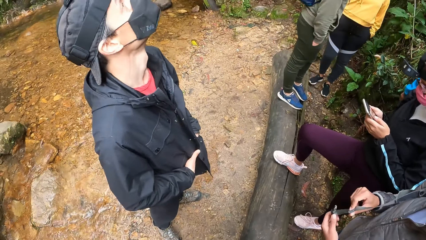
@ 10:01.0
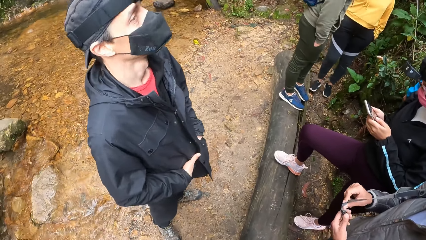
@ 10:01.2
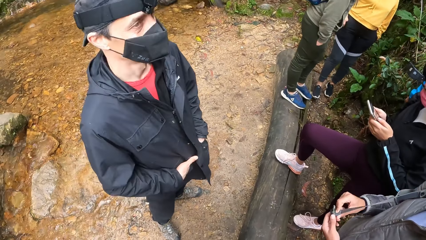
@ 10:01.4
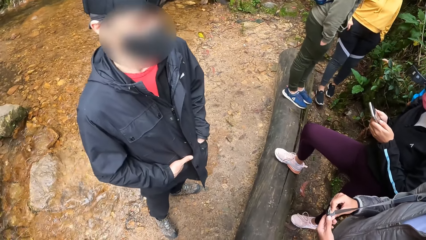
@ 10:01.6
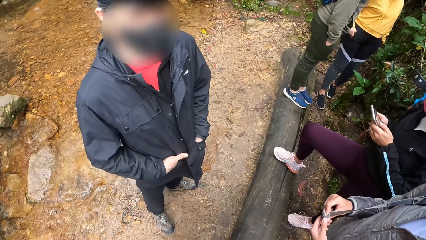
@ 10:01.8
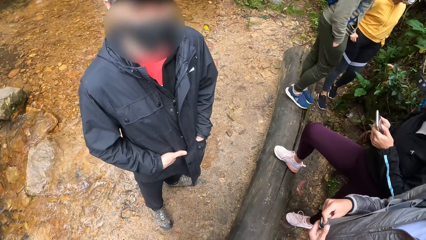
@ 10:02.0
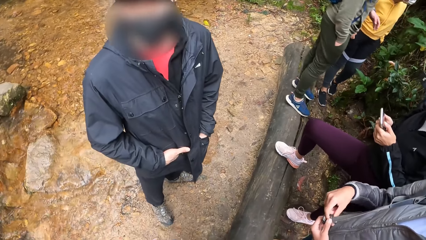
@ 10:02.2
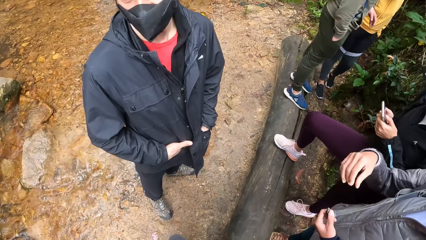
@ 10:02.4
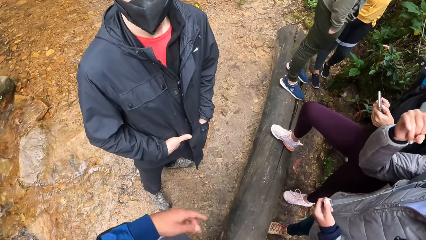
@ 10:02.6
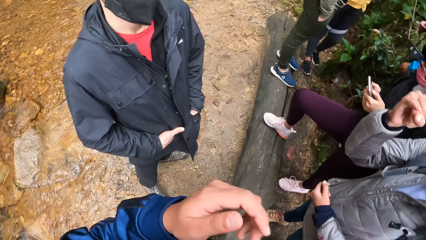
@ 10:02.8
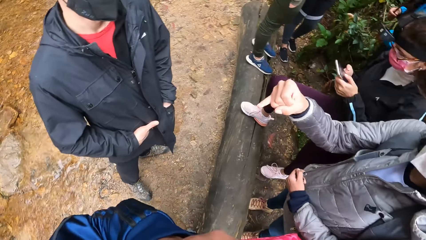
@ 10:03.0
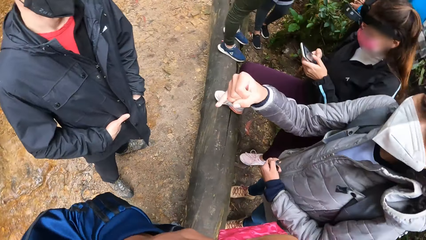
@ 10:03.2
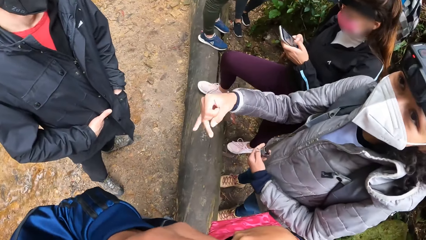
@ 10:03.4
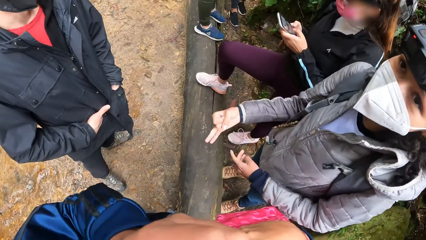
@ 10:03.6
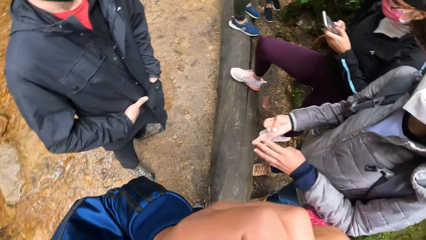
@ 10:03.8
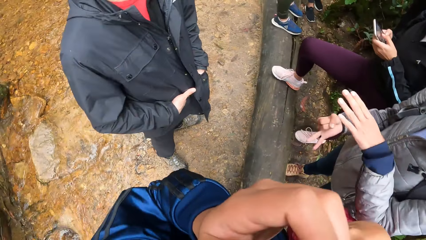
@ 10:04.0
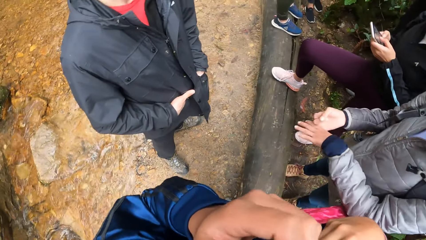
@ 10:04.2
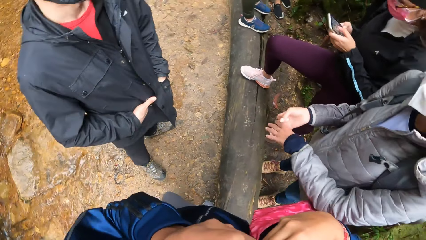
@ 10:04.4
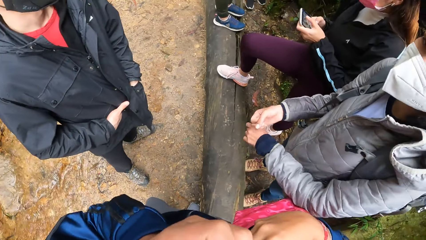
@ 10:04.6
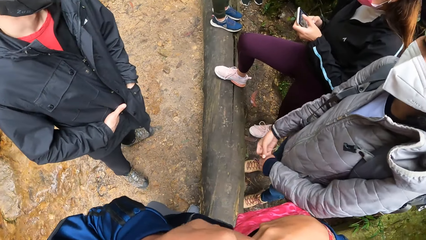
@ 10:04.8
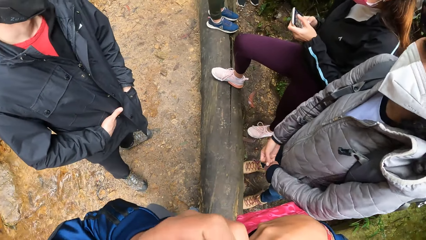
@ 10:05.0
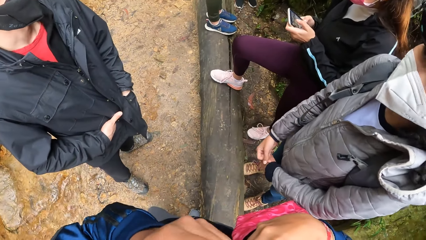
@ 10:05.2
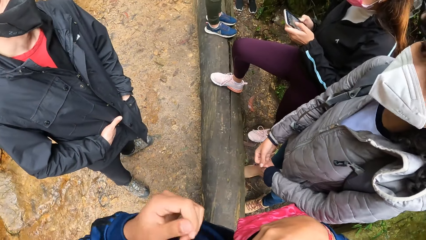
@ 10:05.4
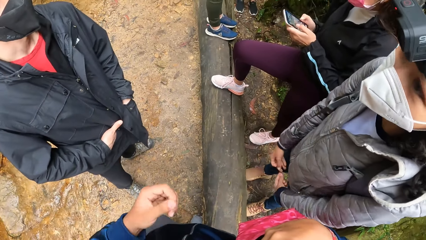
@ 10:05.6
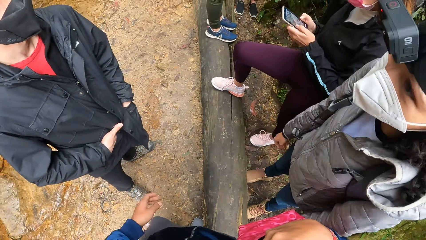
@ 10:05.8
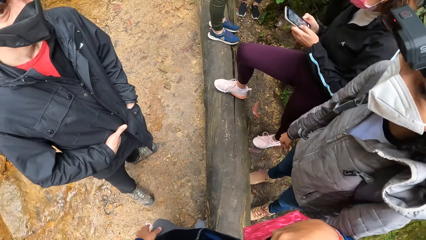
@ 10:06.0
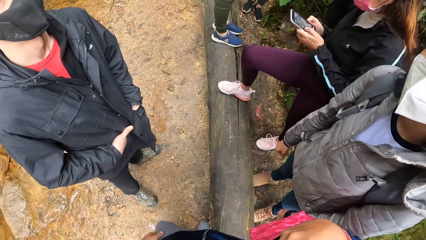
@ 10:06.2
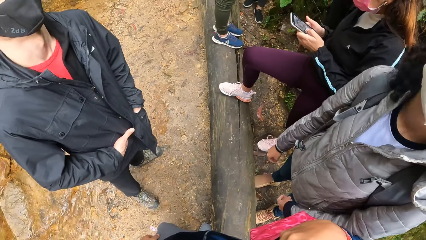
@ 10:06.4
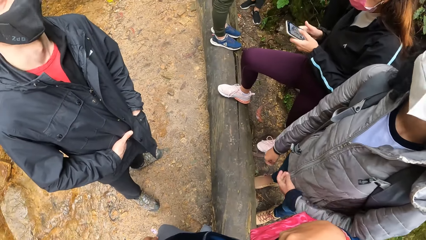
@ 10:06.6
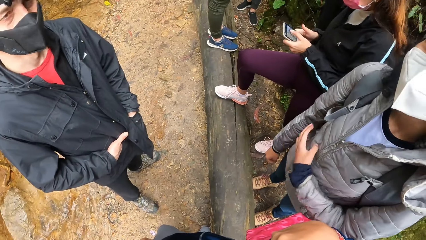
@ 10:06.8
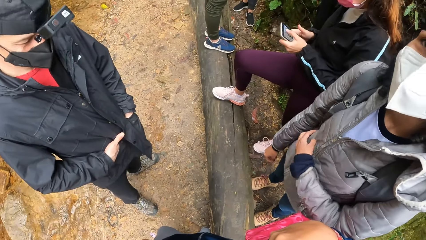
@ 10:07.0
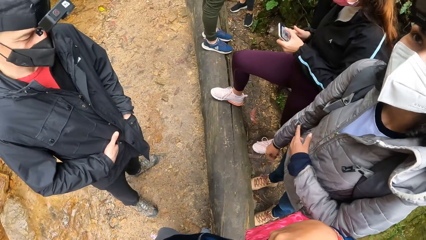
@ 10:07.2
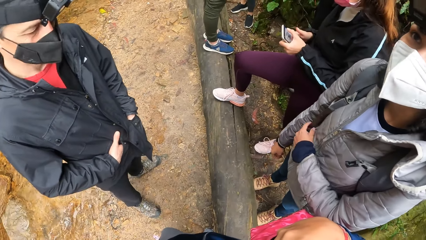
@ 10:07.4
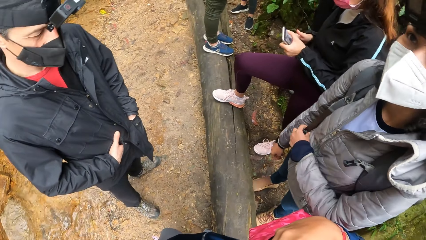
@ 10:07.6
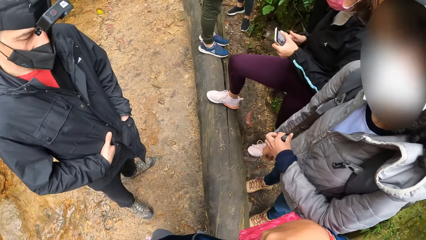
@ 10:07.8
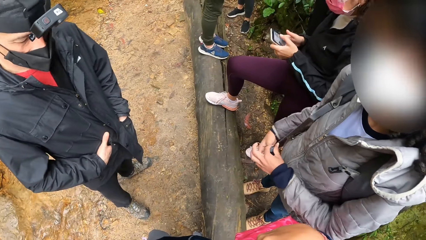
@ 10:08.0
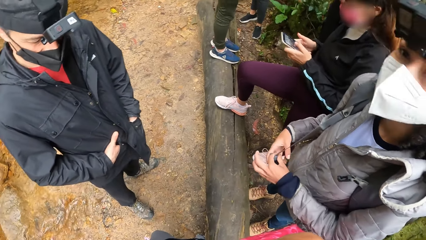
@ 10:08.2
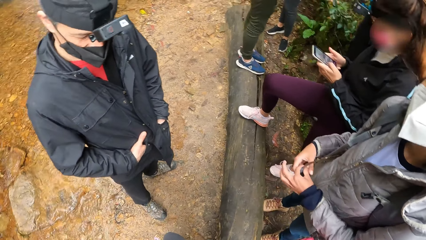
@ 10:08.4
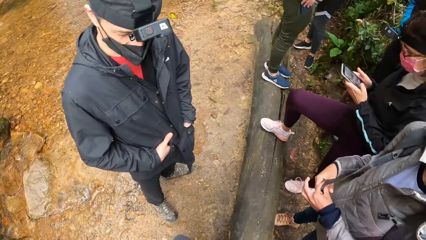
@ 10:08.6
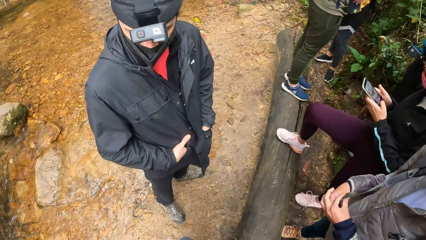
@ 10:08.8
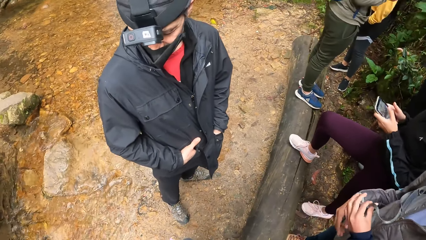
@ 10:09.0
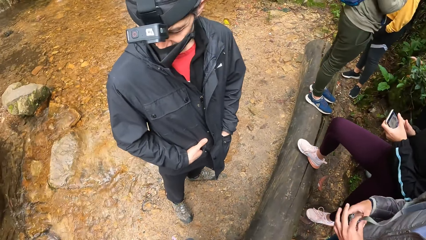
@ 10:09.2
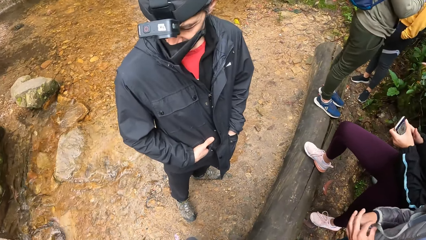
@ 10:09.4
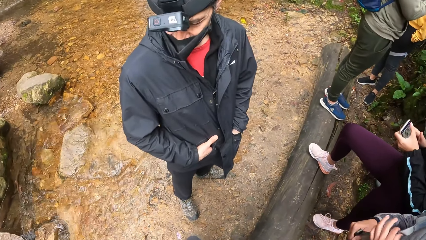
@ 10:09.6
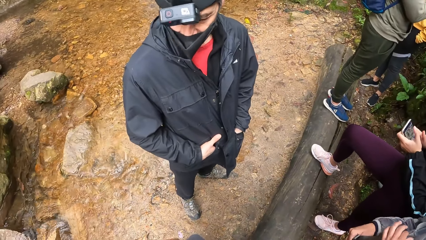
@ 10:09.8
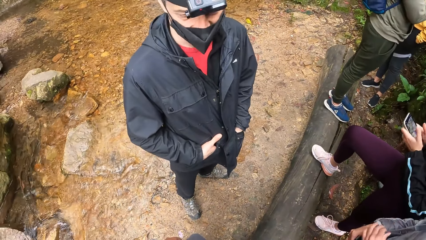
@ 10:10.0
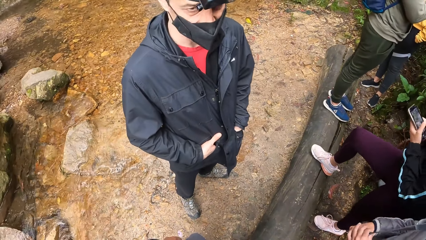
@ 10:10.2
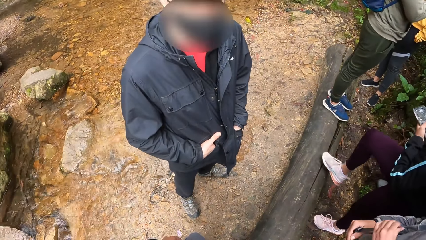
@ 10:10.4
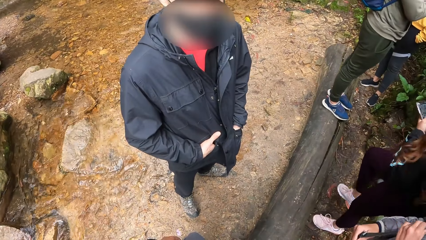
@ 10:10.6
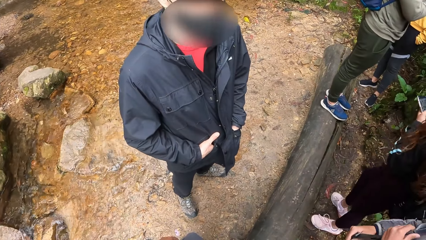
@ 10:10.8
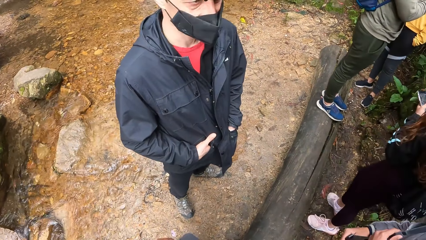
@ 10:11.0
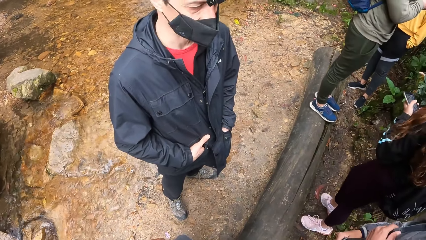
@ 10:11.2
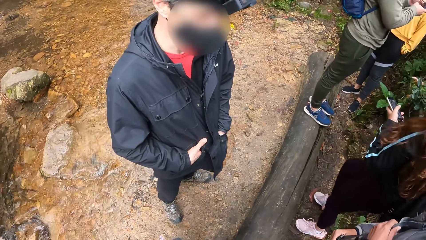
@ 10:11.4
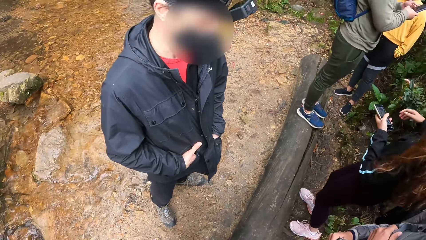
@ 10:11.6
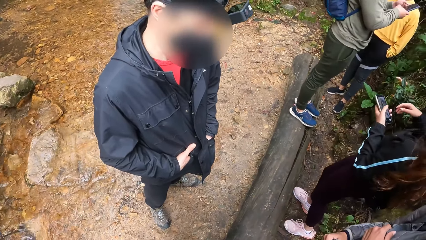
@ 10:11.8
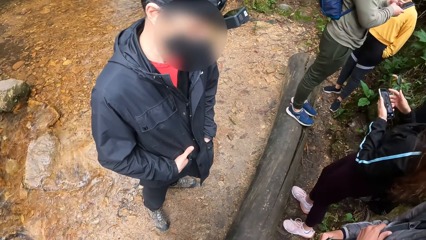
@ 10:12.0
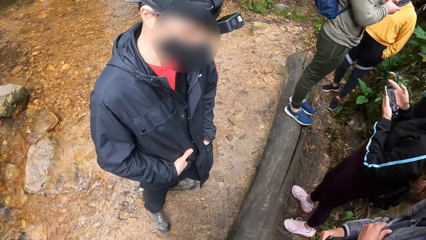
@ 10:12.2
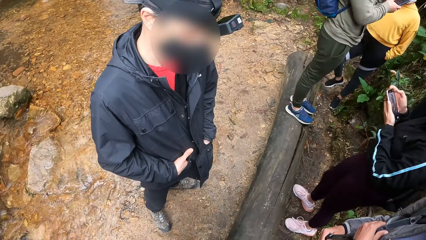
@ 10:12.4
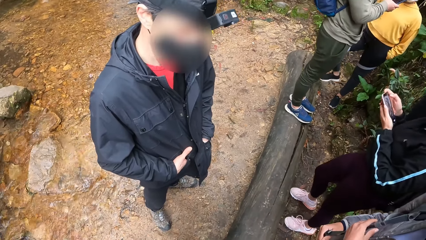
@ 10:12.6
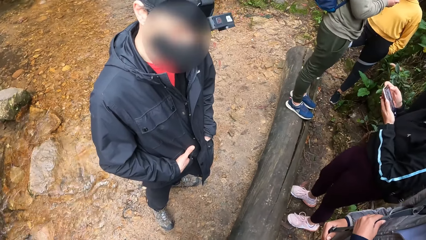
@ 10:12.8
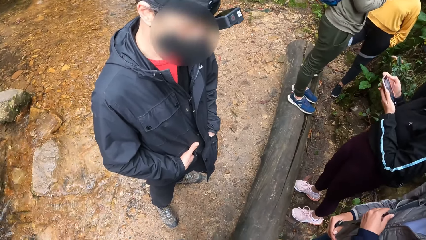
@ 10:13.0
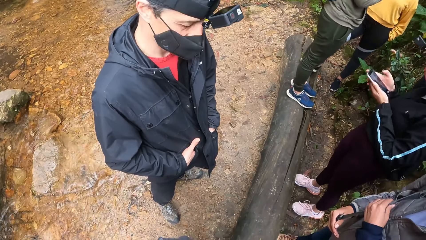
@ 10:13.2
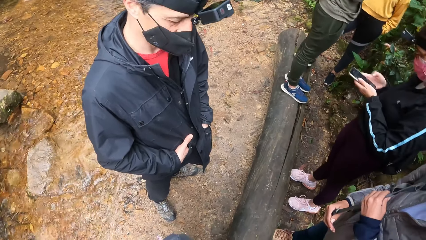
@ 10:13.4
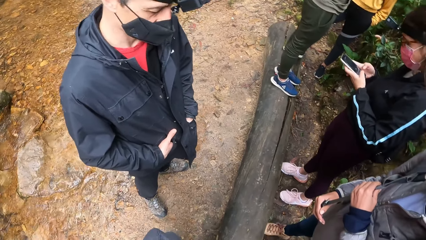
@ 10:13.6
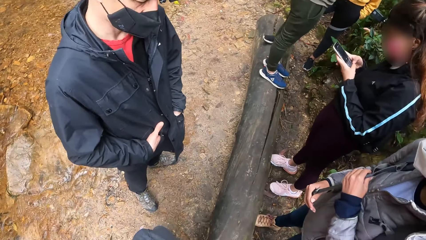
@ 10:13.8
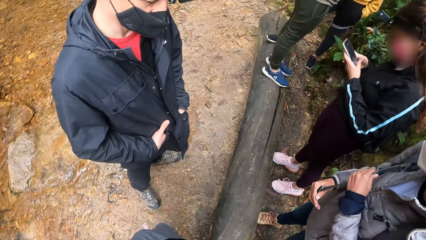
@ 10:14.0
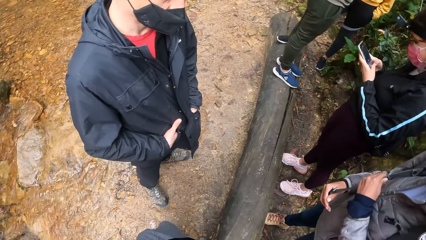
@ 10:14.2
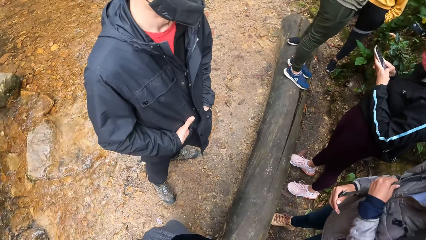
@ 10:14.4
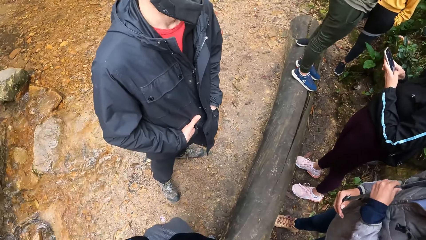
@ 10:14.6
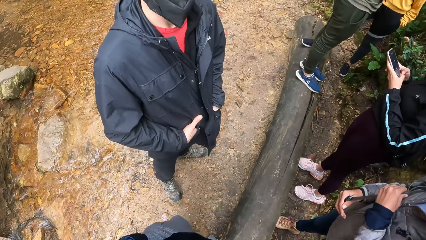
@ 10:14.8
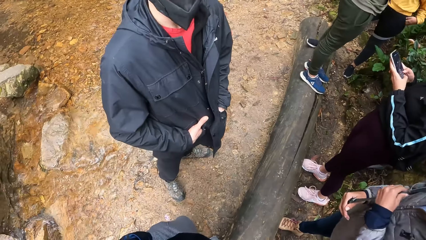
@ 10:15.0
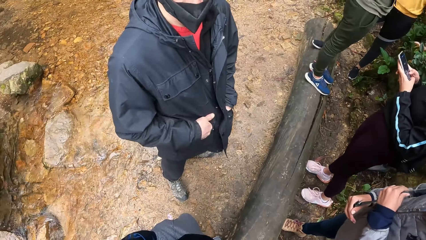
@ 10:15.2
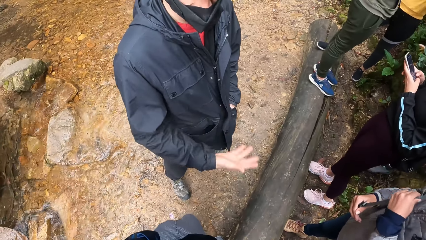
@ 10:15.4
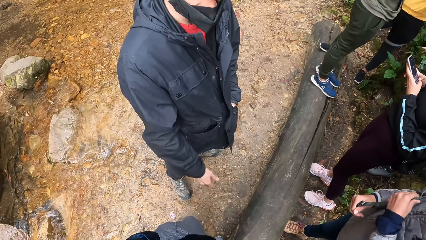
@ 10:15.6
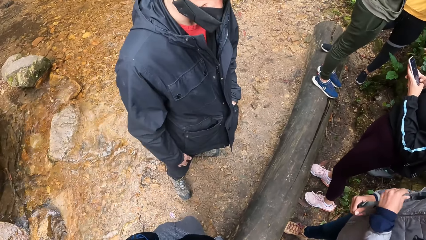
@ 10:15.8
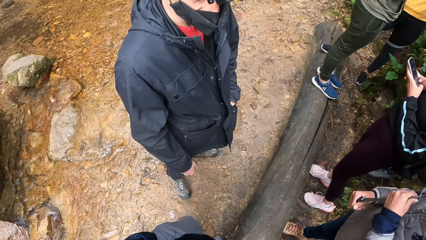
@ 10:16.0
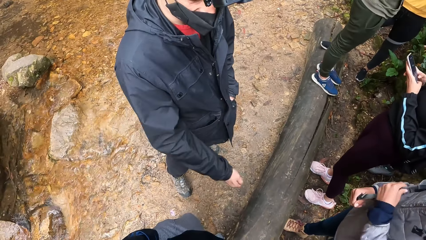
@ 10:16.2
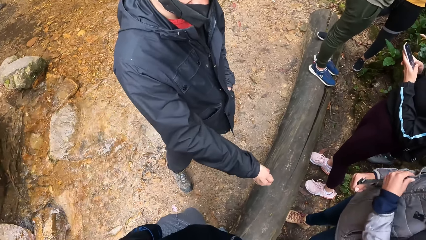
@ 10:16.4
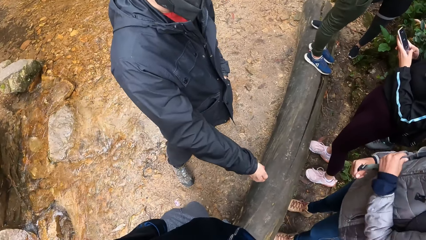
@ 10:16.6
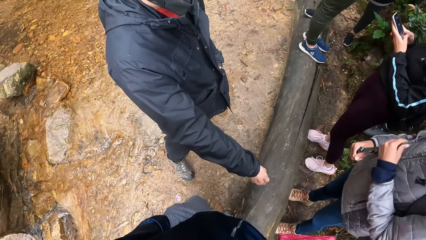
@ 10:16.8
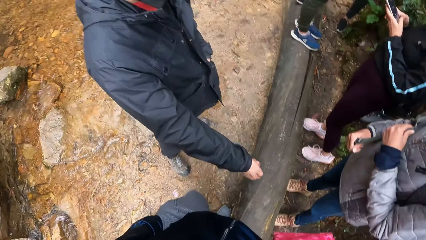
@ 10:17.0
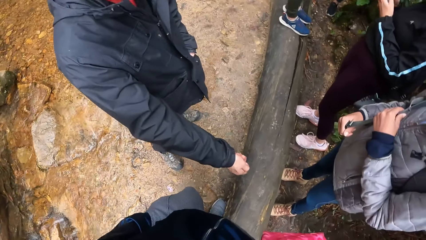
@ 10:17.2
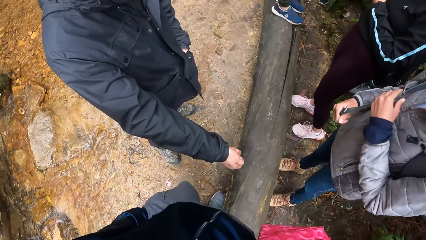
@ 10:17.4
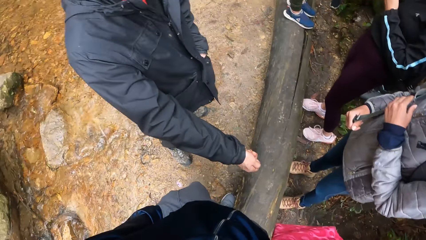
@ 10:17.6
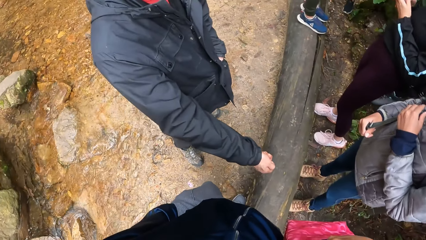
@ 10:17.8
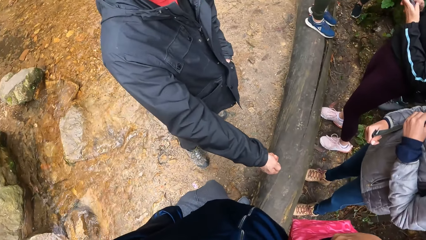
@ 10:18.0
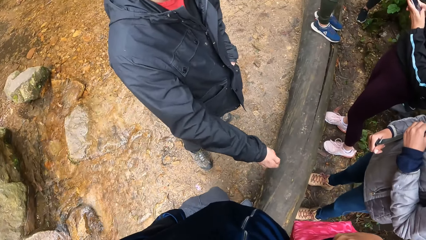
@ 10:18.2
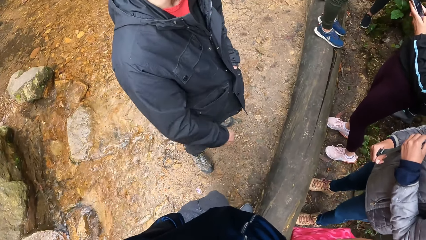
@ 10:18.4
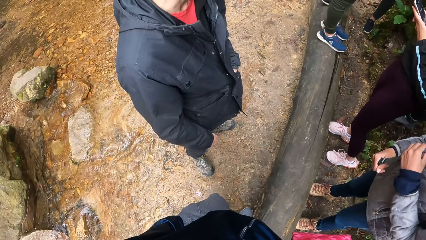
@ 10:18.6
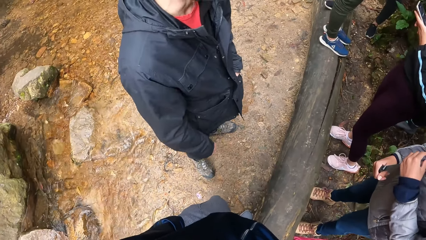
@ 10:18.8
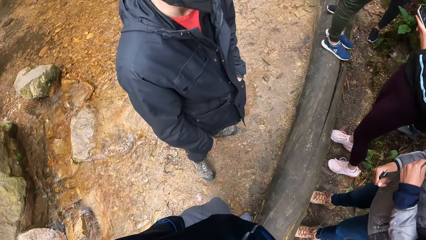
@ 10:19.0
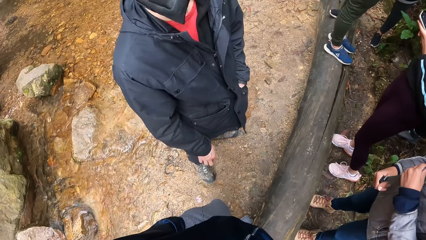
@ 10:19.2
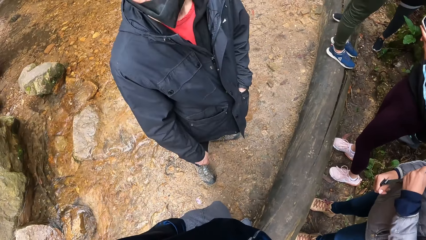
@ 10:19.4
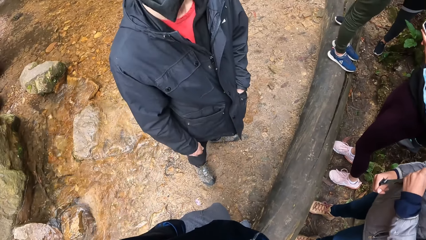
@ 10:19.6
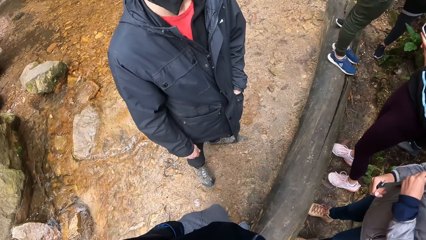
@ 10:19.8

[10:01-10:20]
A man touches a rope bag. The camera wearer raises his left hand to his face. The man moves his hands. The camera wearer moves his hand. The man stands. A woman taps a phone. The man scratches a bag extension.
